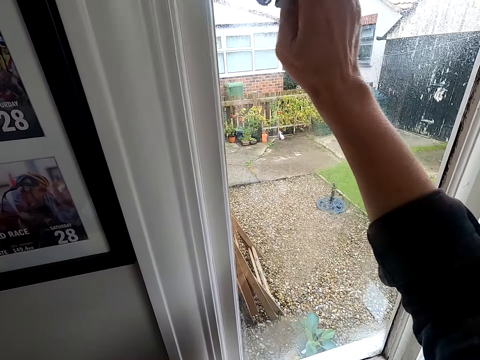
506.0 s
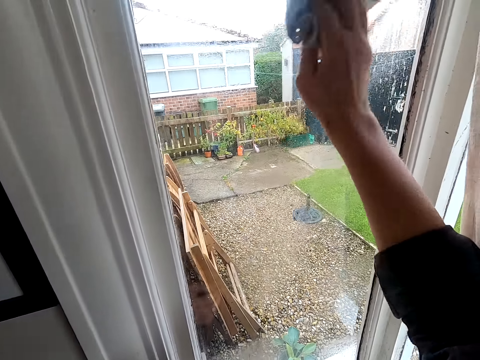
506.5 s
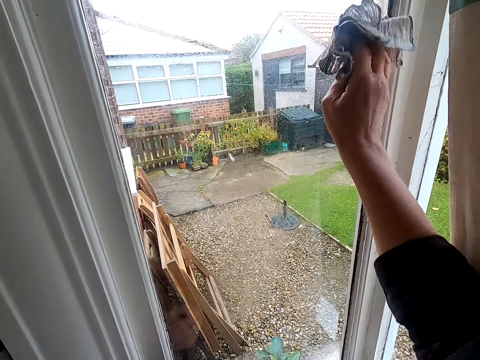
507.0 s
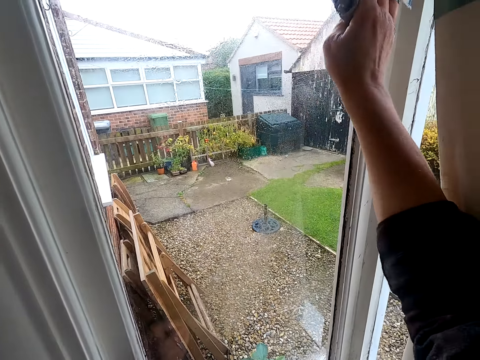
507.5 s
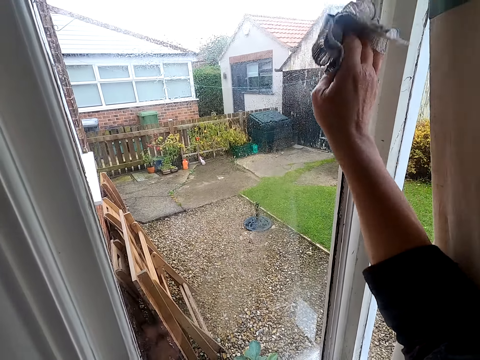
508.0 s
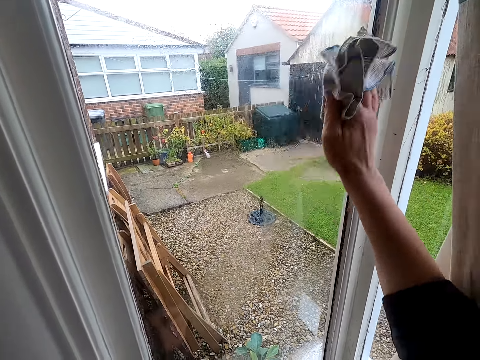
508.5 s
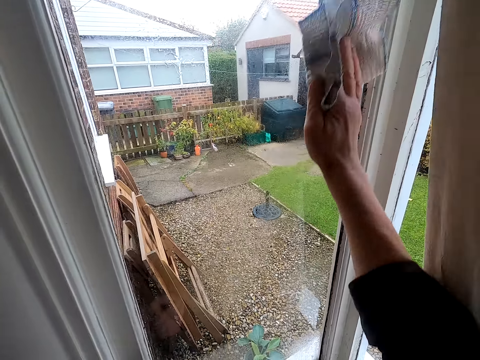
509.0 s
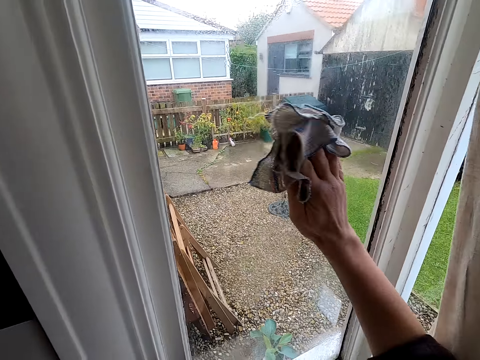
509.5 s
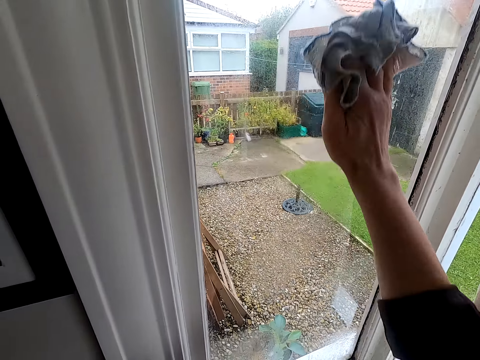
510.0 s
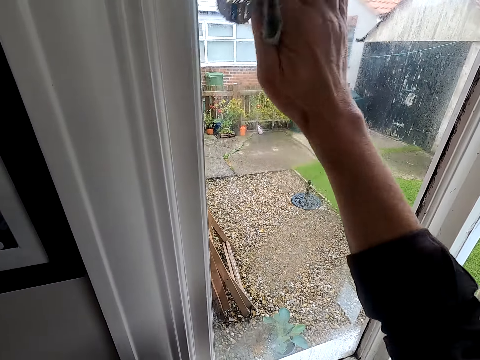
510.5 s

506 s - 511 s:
The camera wearer wipes the window with the wiping cloth.
